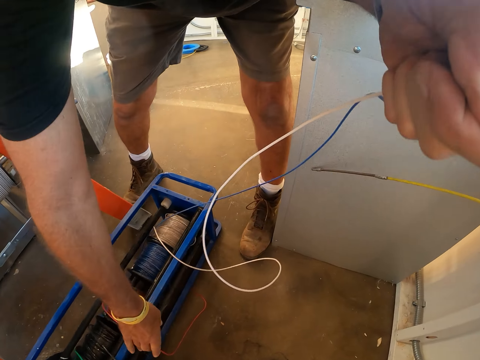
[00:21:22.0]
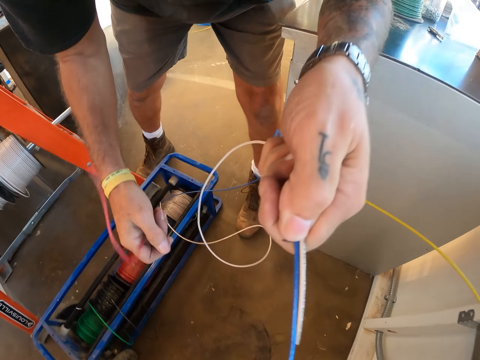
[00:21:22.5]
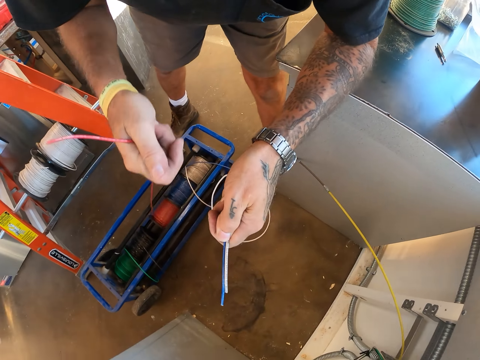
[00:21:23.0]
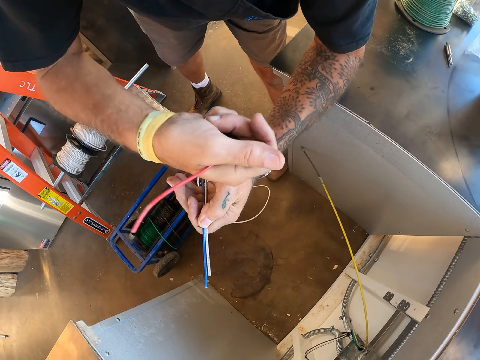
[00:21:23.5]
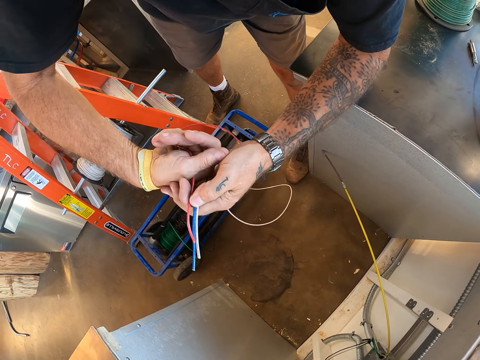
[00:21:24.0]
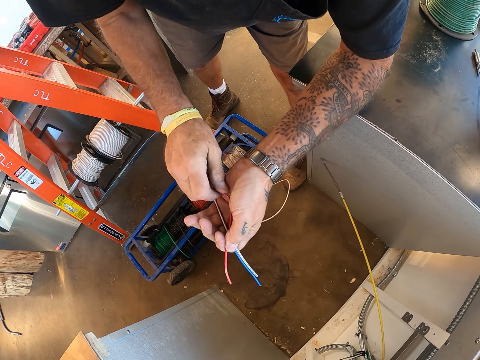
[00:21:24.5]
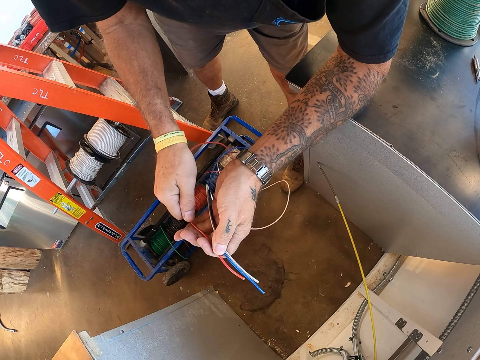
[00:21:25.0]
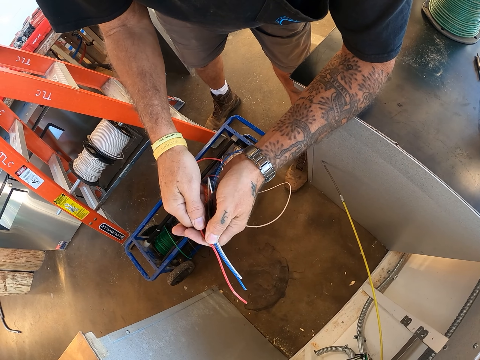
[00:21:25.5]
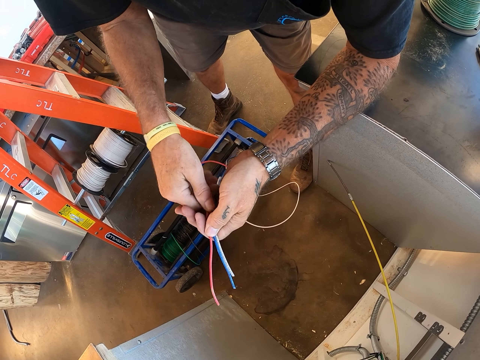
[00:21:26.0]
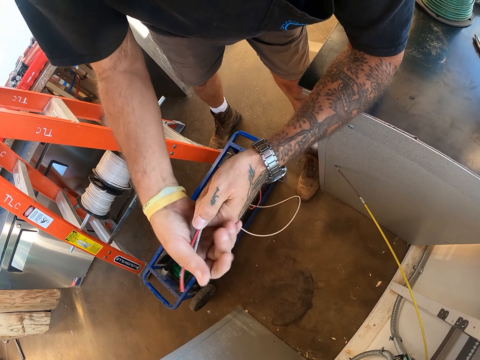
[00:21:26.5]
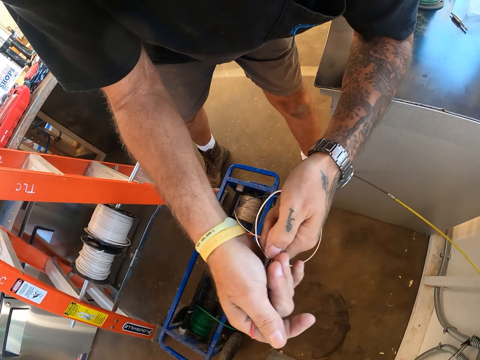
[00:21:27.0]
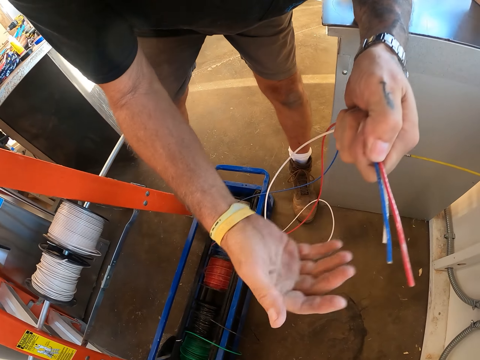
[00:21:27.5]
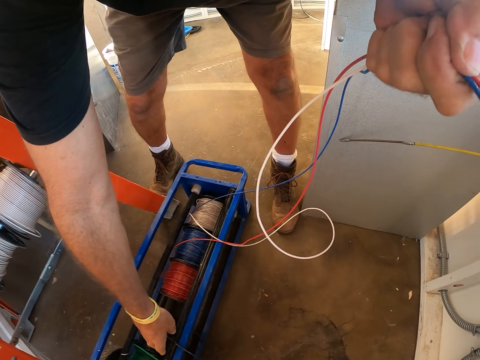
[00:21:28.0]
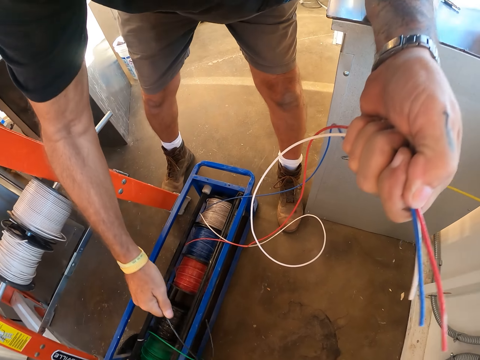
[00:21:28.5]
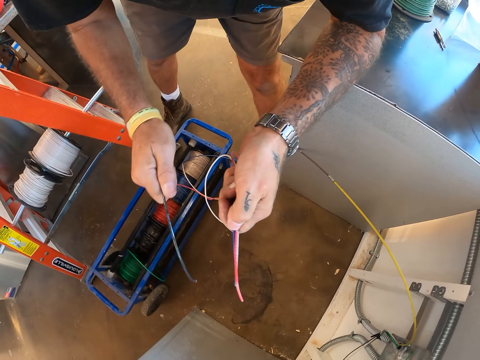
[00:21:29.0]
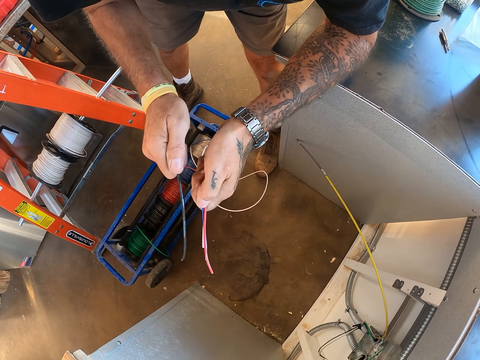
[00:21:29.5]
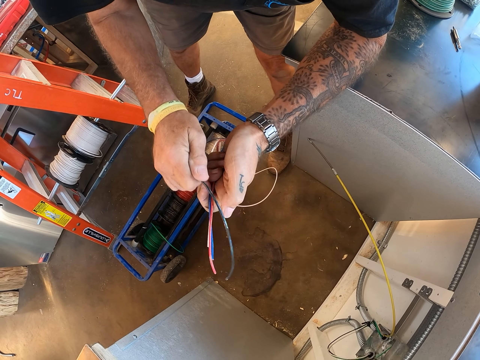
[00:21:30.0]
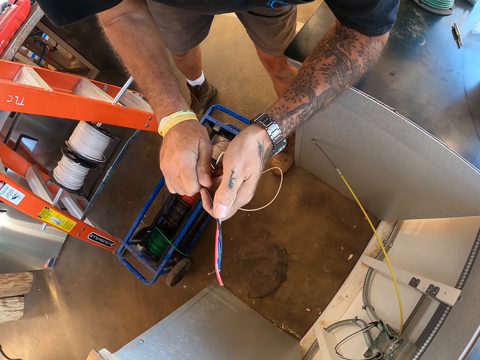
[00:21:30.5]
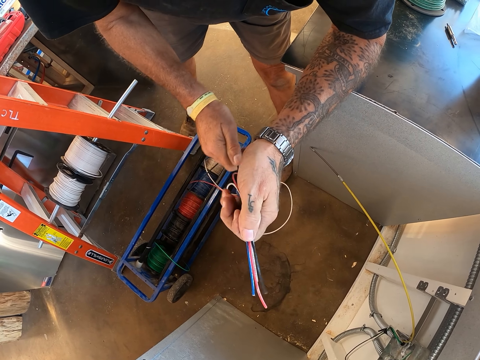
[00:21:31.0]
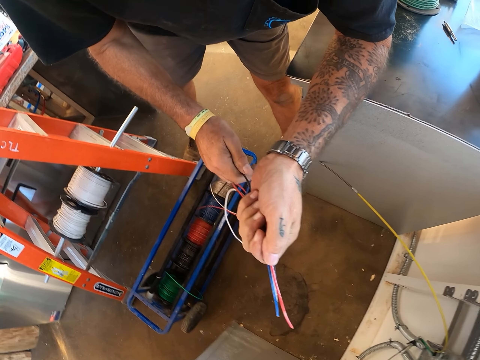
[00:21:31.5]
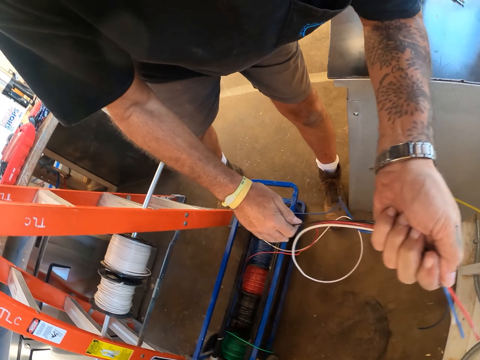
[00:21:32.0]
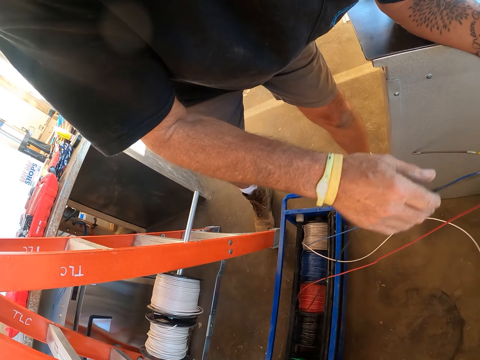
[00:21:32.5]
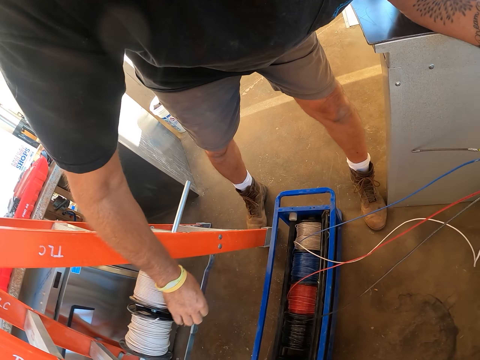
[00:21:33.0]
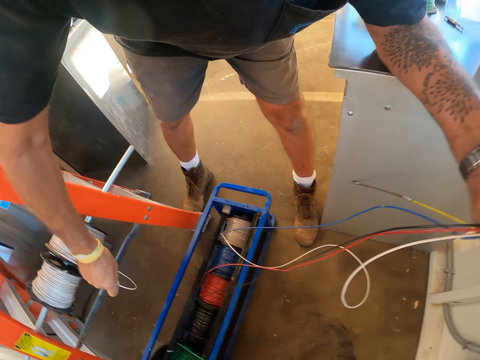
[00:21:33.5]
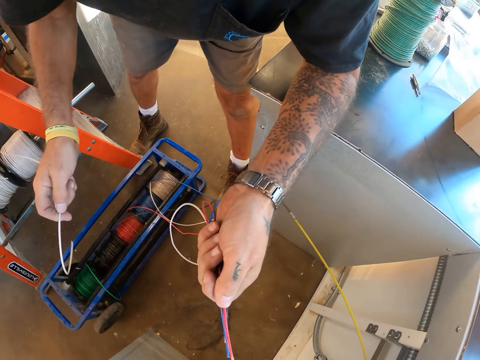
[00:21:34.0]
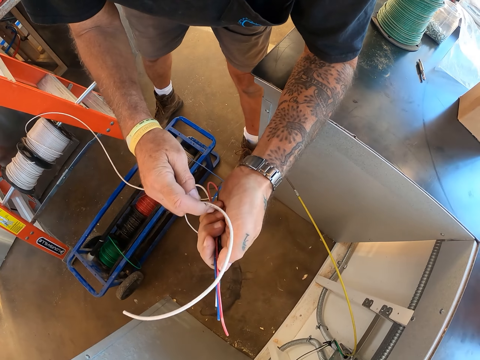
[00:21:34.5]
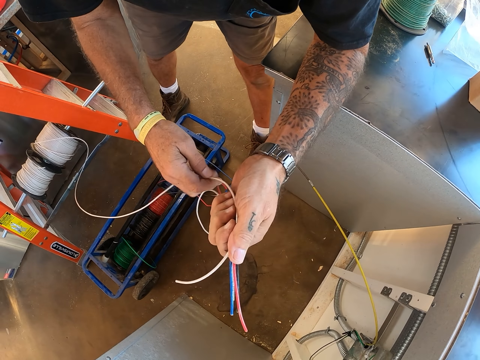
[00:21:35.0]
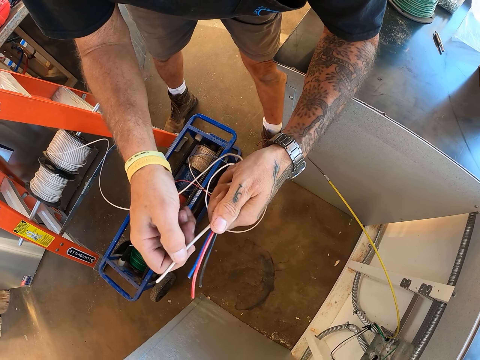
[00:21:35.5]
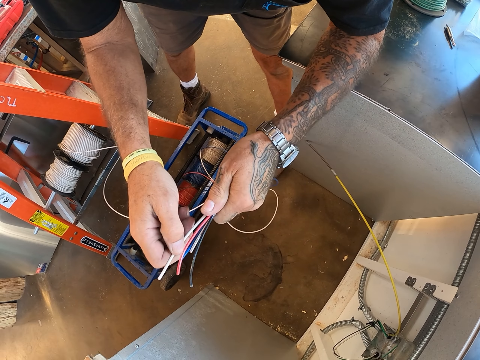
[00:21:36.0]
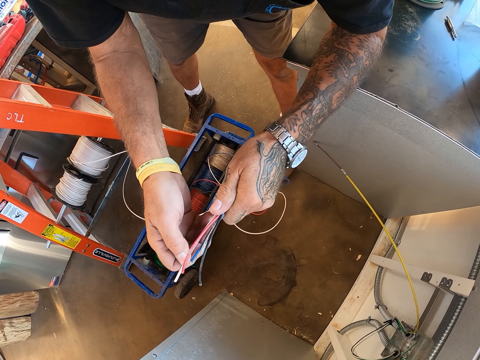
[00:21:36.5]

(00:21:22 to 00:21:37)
The camera wearer holds wires together.

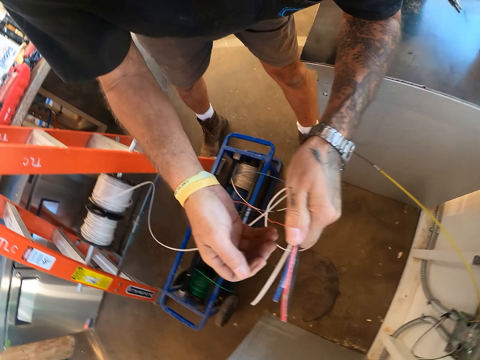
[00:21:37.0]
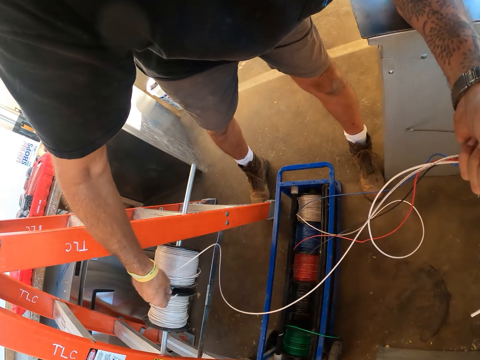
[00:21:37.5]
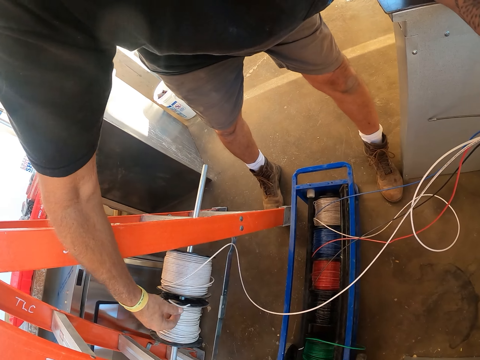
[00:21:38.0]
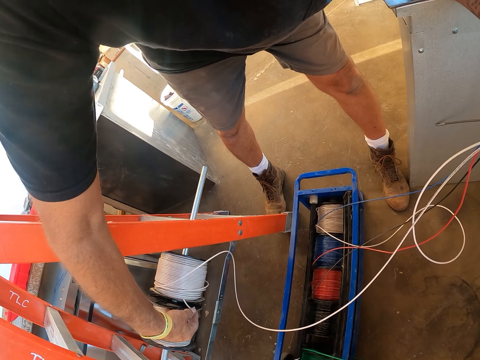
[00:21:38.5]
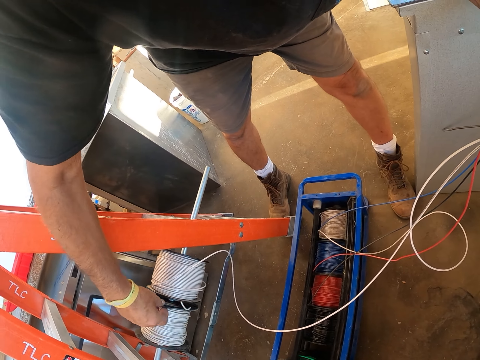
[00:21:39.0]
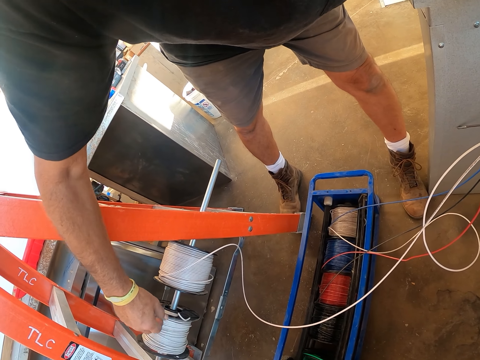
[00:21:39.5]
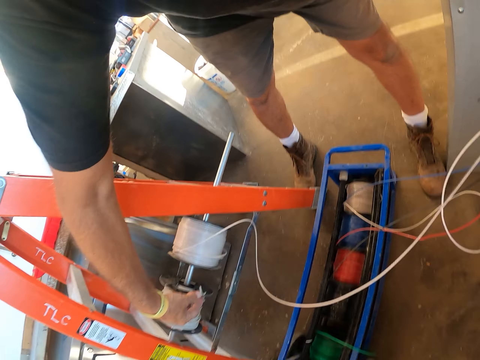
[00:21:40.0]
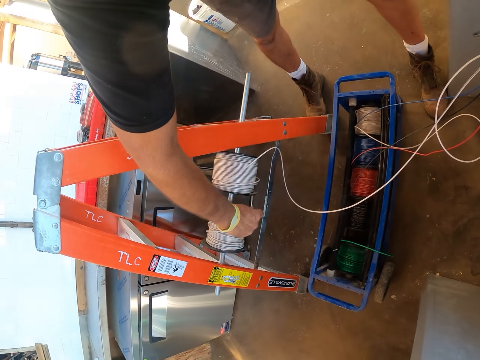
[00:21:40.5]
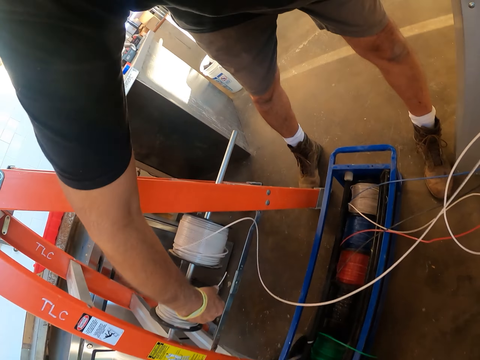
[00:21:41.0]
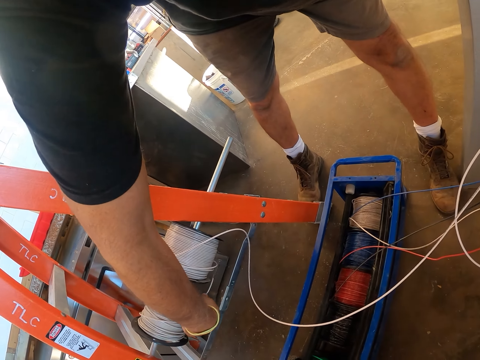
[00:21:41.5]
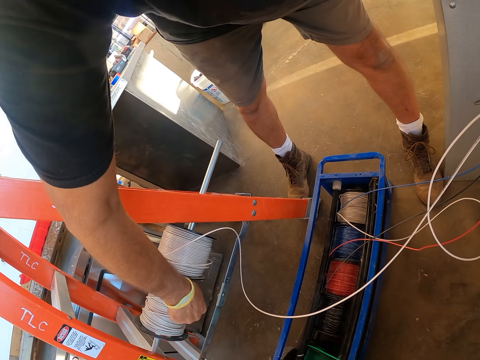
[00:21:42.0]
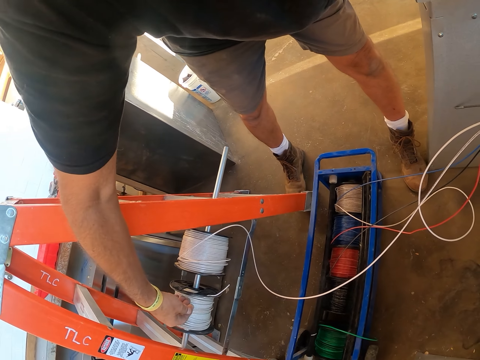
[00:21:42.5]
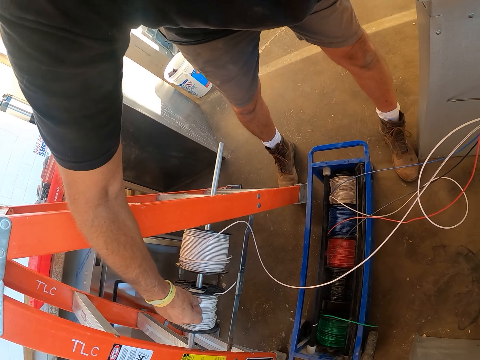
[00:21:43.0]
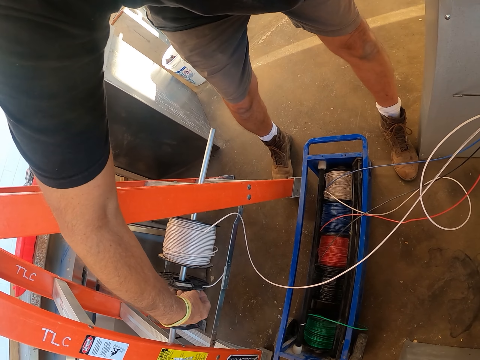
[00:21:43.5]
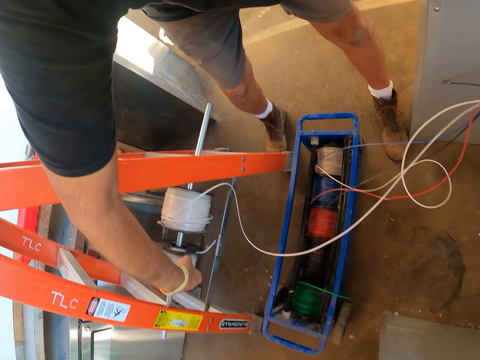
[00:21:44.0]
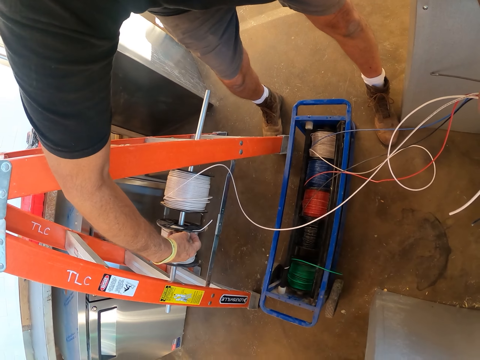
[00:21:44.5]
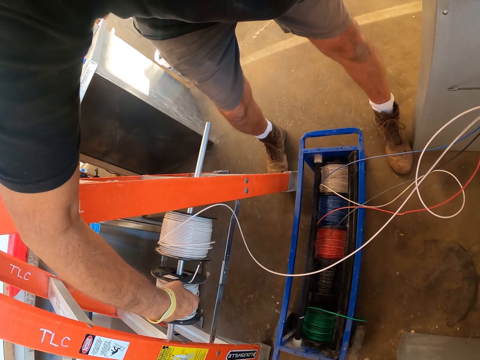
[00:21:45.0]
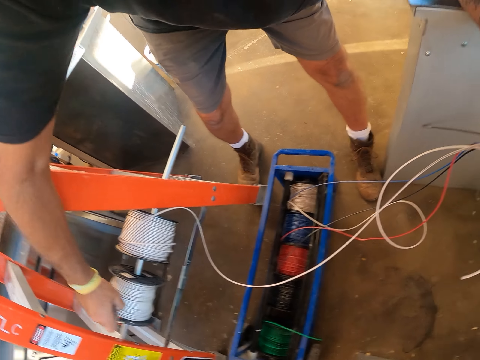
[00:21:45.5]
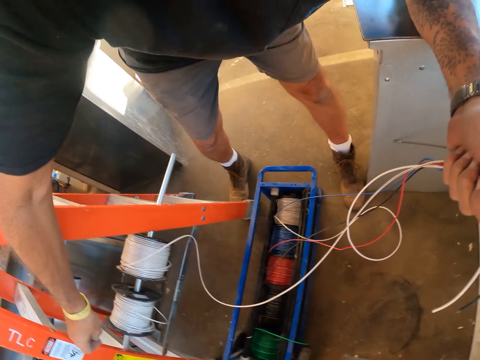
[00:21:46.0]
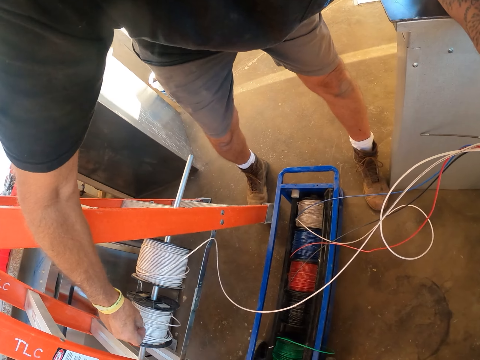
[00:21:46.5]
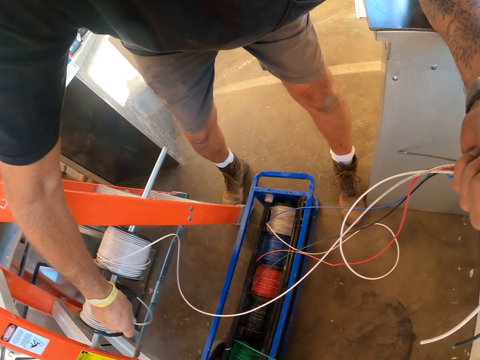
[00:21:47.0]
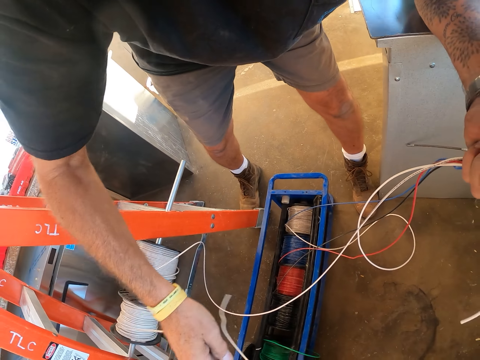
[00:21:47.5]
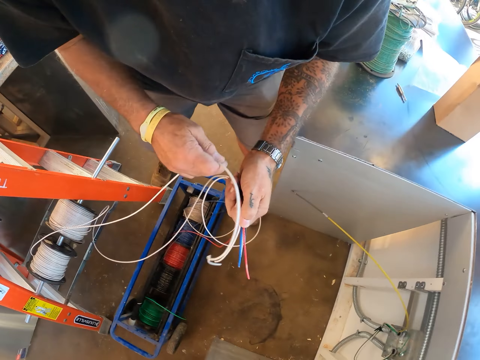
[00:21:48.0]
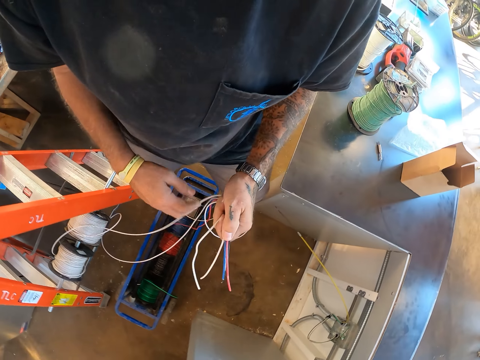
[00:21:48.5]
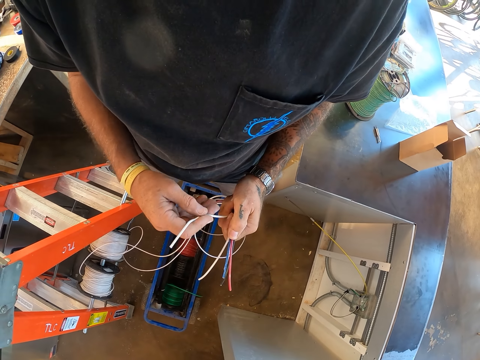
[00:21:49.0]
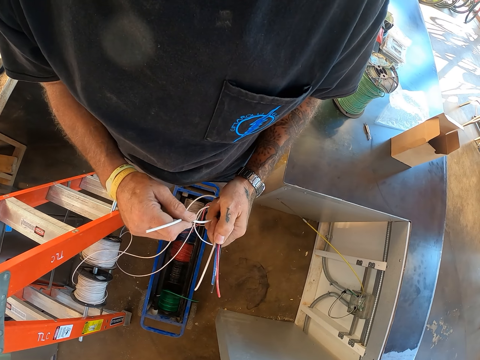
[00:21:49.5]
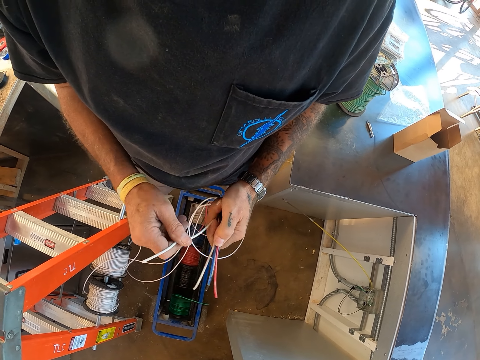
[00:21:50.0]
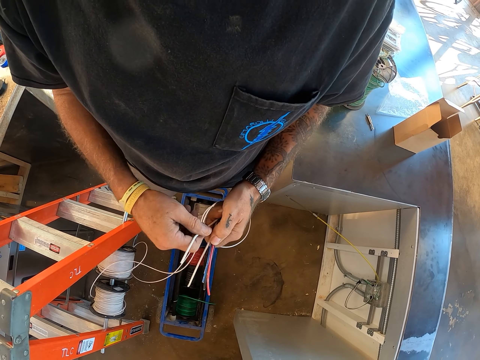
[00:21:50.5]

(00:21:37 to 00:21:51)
The camera wearer peels off a paper wrapper.
